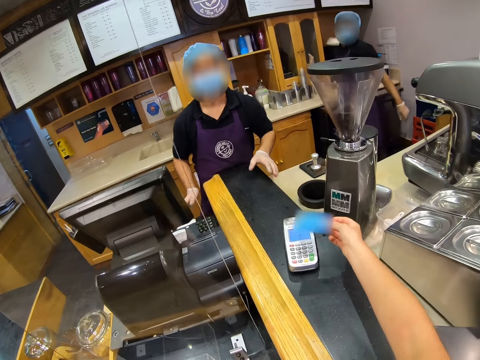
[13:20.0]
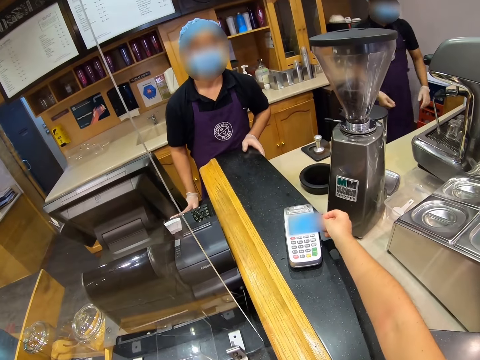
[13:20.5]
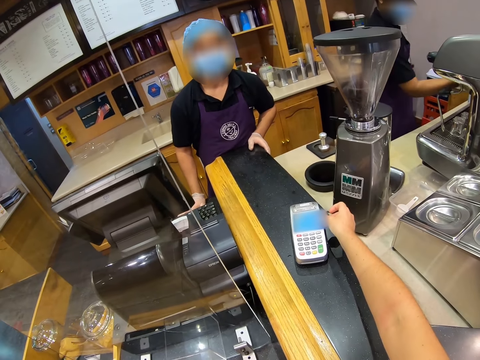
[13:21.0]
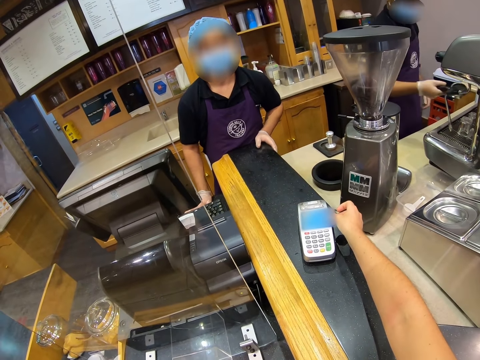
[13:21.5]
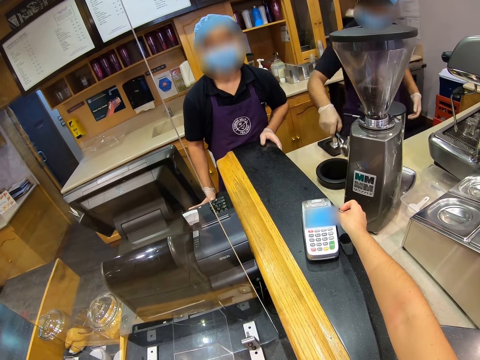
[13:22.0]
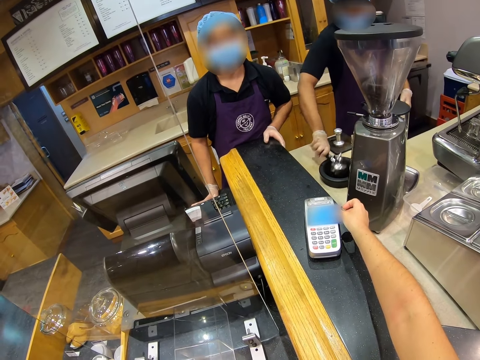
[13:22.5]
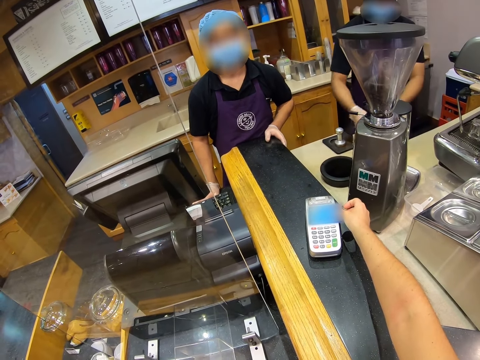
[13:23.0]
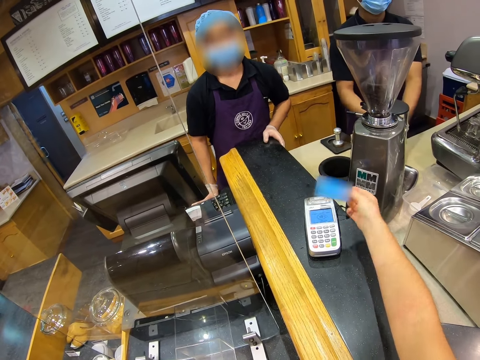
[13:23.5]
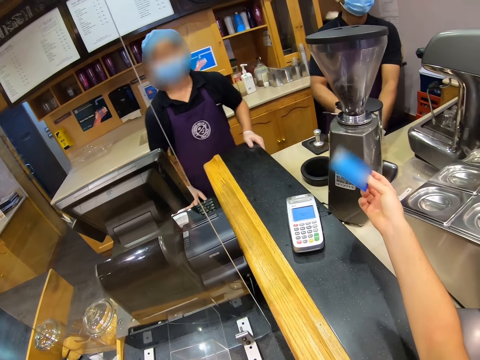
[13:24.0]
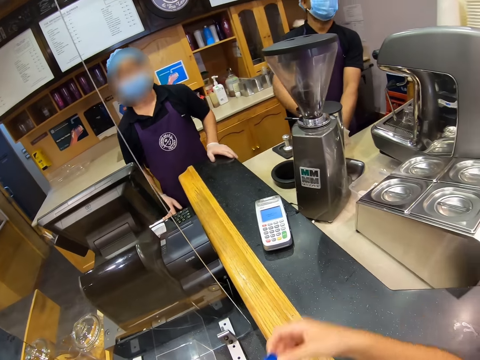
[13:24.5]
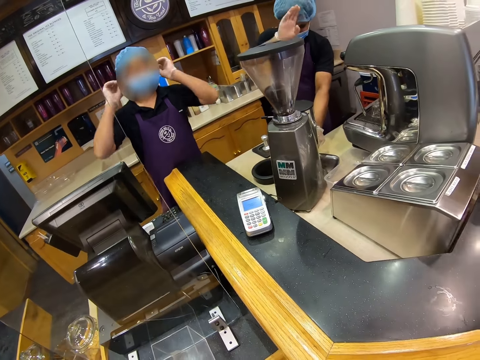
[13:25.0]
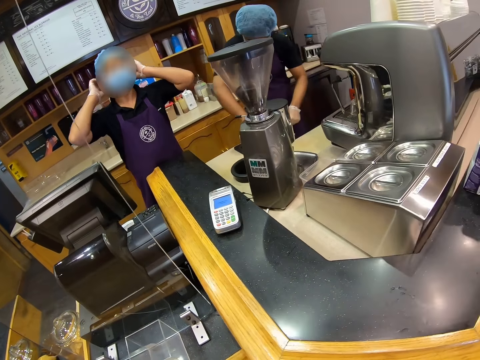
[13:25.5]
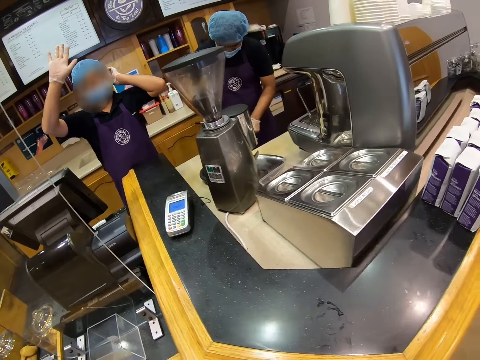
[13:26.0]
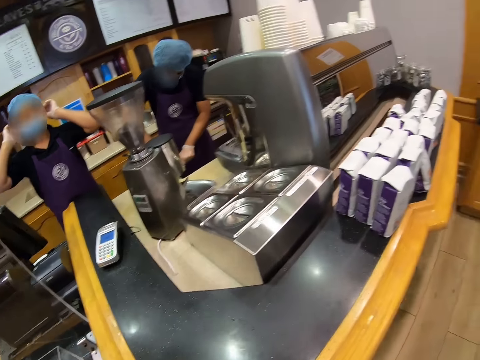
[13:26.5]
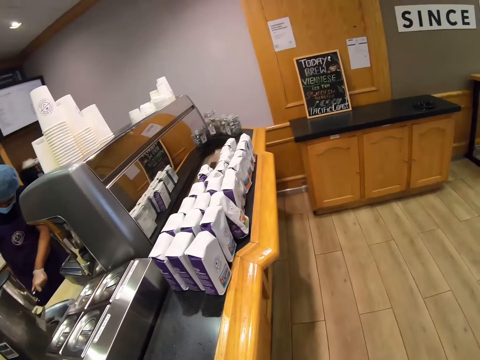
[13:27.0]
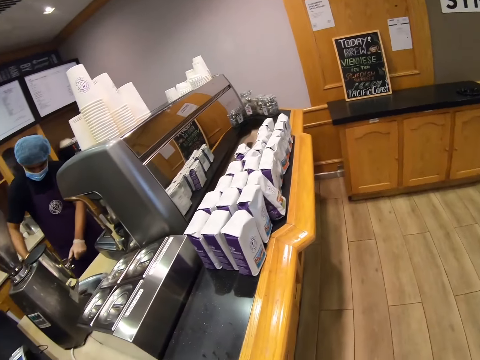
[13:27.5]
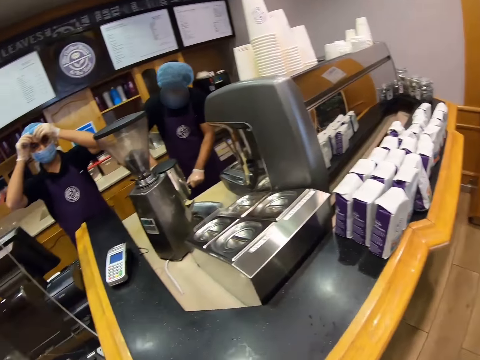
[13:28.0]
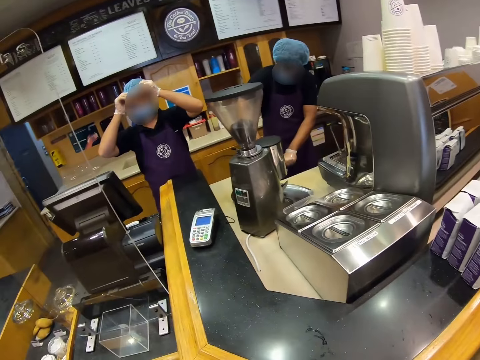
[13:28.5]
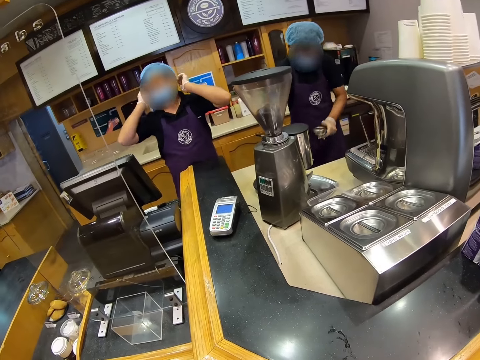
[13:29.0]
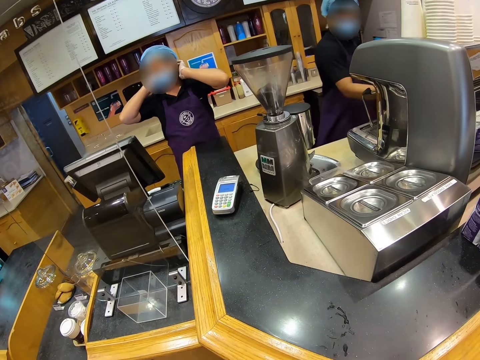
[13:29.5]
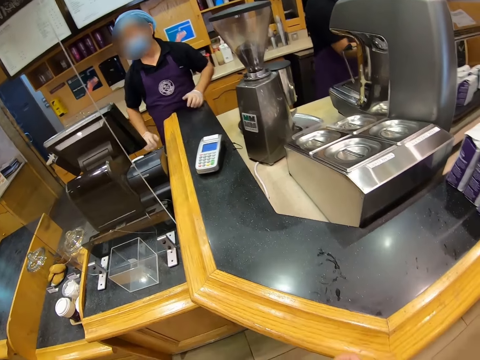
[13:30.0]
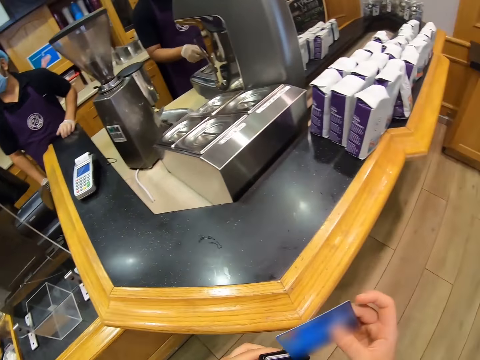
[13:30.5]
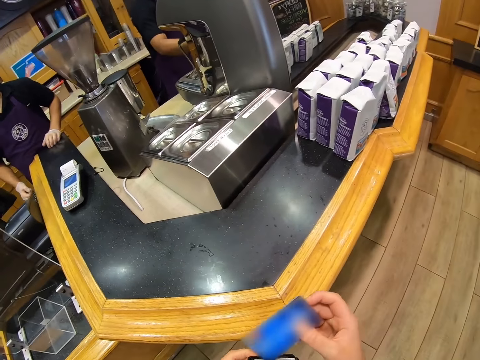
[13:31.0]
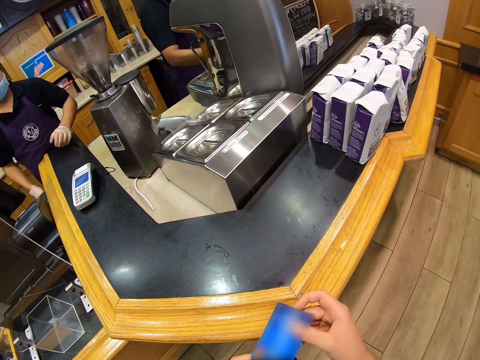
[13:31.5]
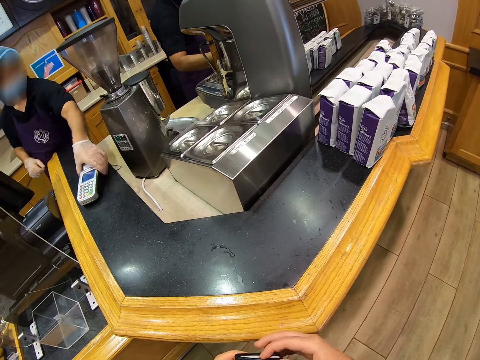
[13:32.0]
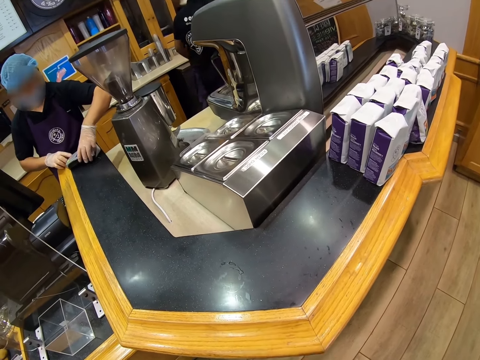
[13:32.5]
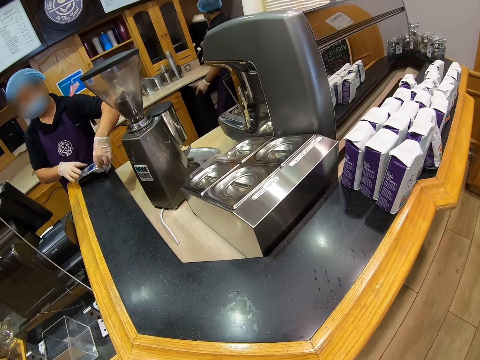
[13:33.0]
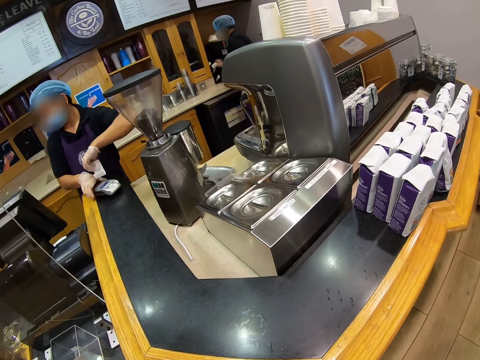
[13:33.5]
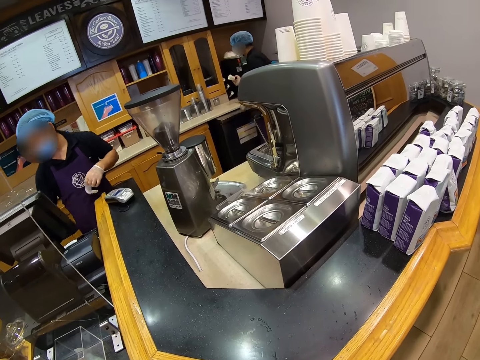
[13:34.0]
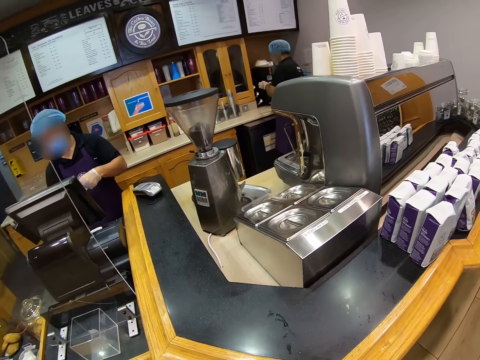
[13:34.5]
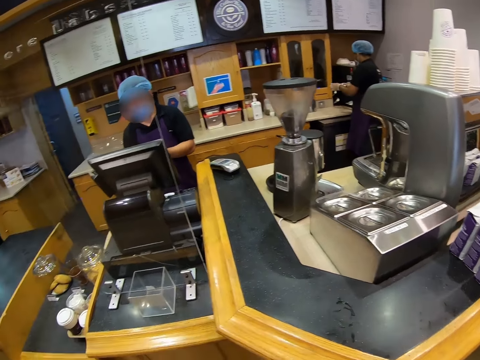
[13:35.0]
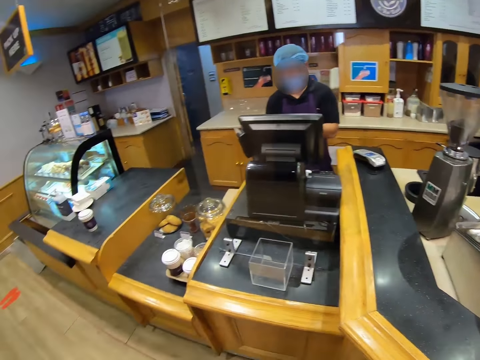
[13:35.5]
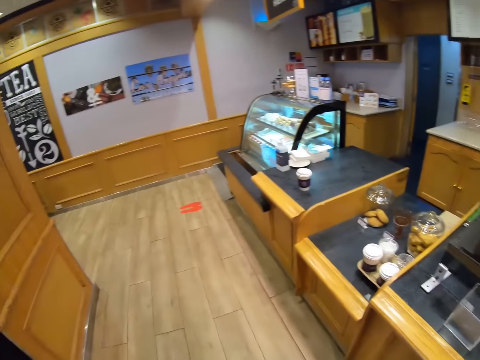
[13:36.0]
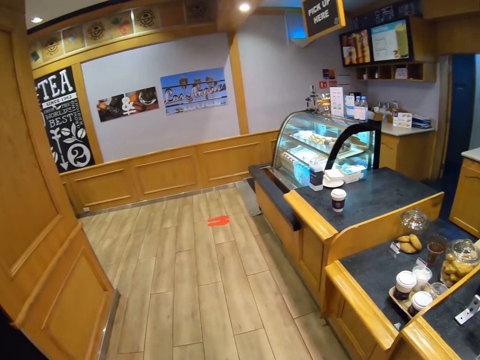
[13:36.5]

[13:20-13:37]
The worker closes the cupboard. The camera wearer moves his credit card towards the portable credit card machine. He swipes the credit card and places his credit card on the machine. The worker puts coffee beans in a portafilter and pours coffee beans in a container. The camera wearer removes the credit card from the portable credit card machine. He looks around. The worker waves at the camera wearer. The cashier adjusts his cap. The worker works behind the counter. The cashier waves at the camera wearer. The worker holds the portafilter. The camera wearer puts the credit card in the wallet. The cashier moves back the portable credit card machine, presses the portable credit card machine and rips the receipt off the portable credit card machine. The cashier looks at the computer. The camera wearer looks around. The worker works behind the counter.

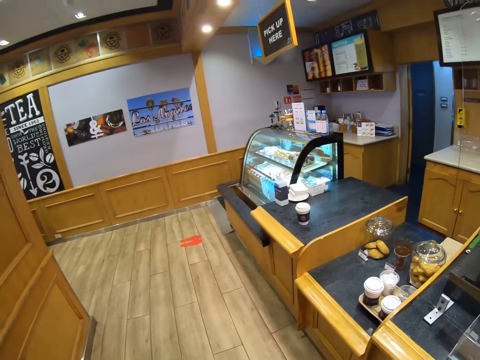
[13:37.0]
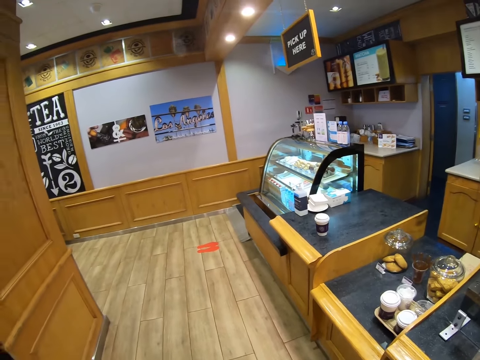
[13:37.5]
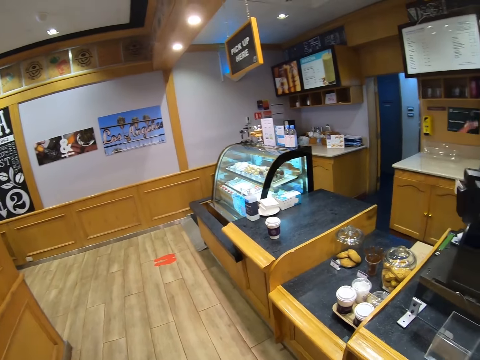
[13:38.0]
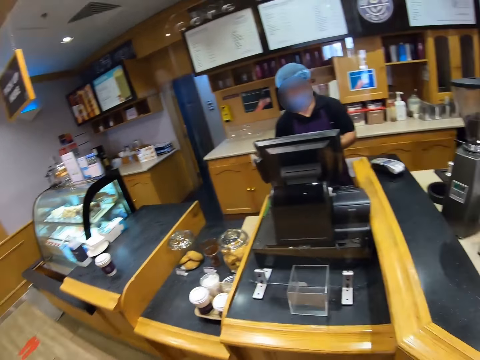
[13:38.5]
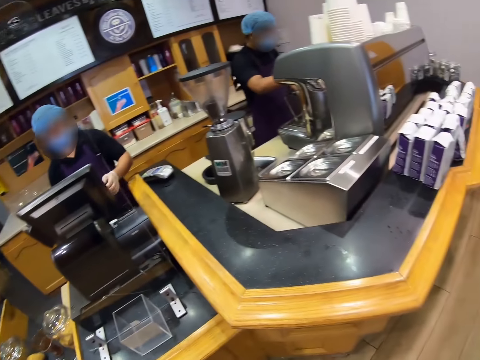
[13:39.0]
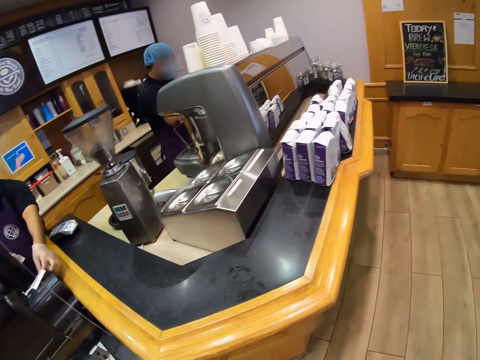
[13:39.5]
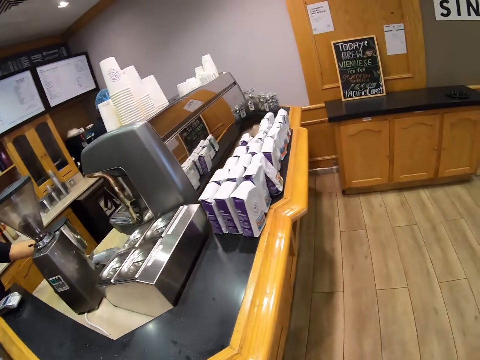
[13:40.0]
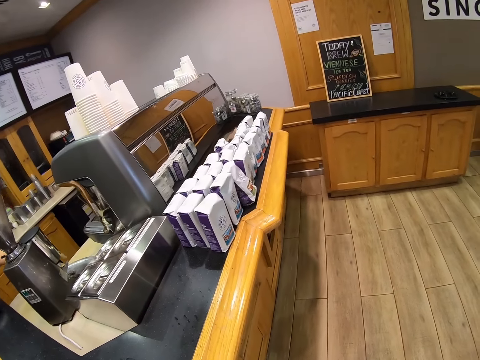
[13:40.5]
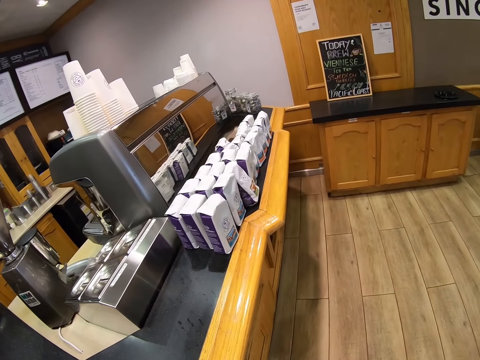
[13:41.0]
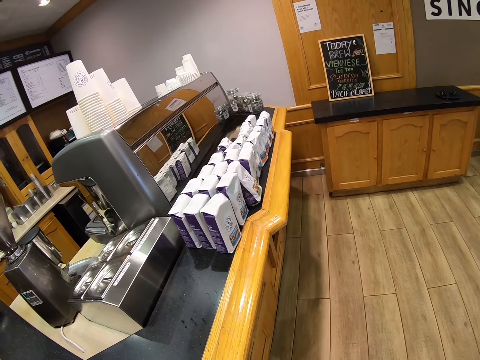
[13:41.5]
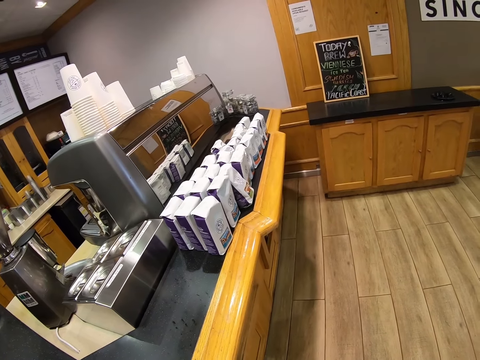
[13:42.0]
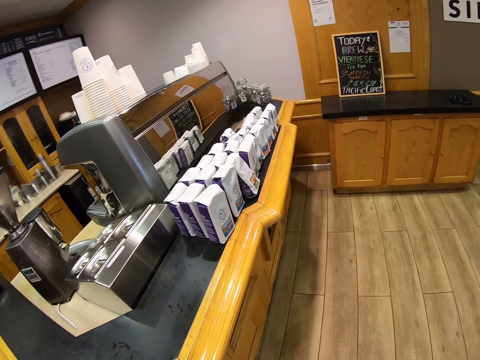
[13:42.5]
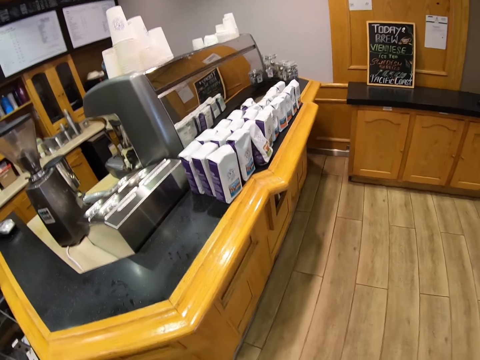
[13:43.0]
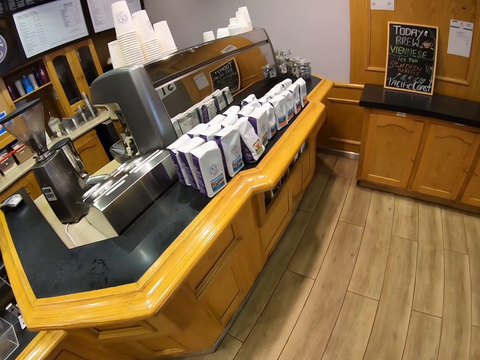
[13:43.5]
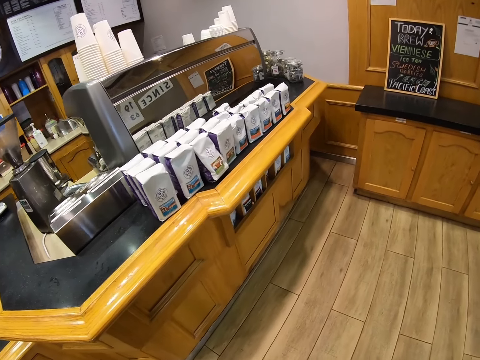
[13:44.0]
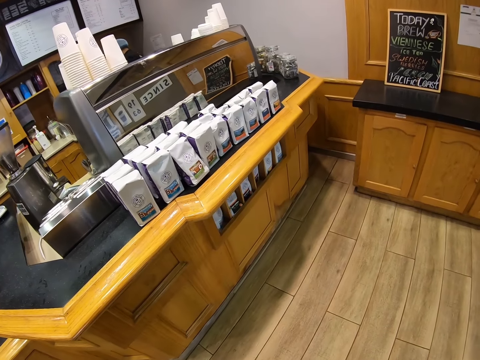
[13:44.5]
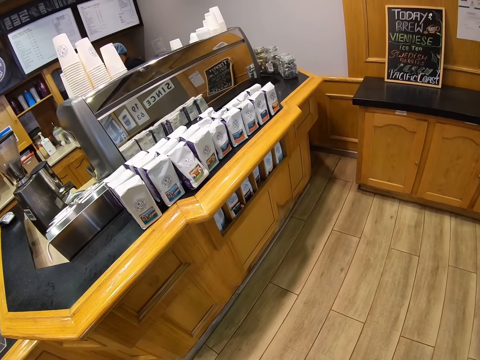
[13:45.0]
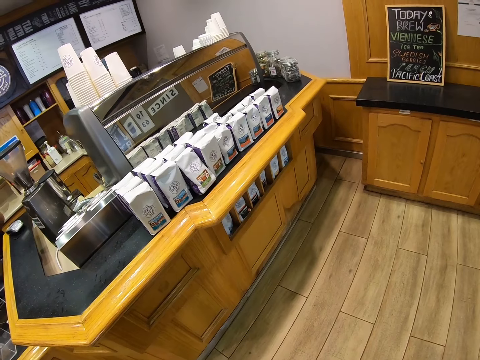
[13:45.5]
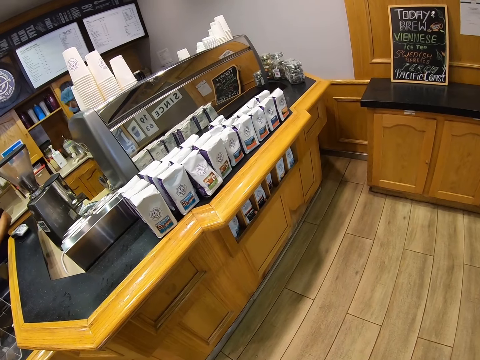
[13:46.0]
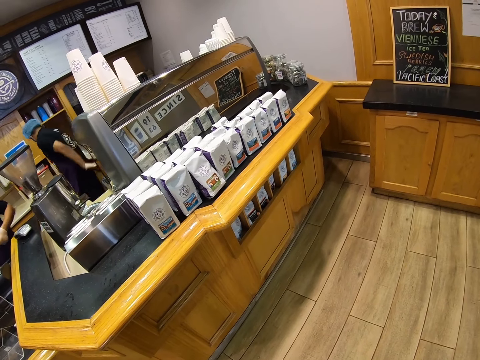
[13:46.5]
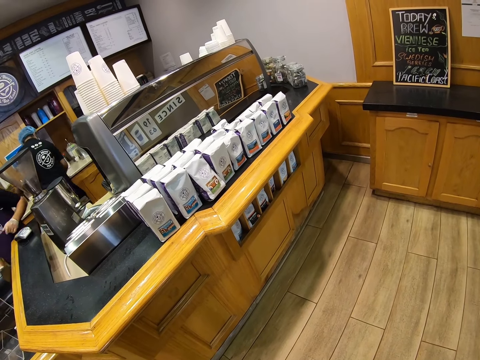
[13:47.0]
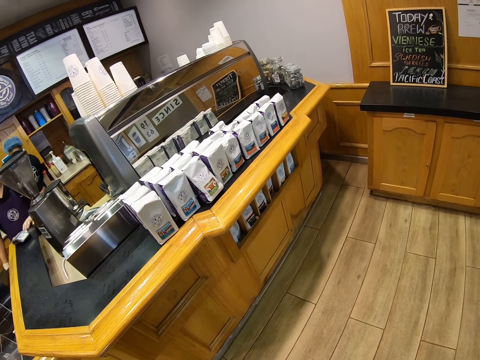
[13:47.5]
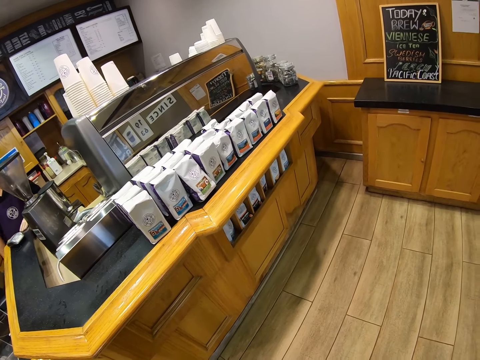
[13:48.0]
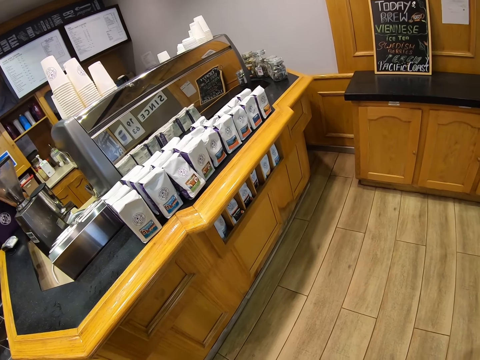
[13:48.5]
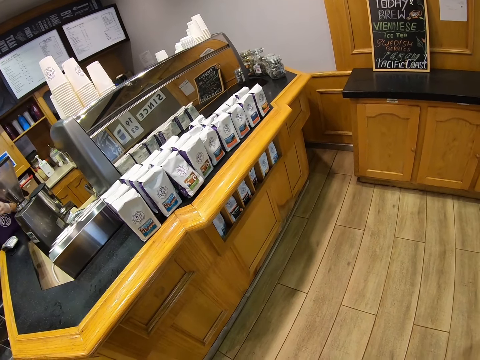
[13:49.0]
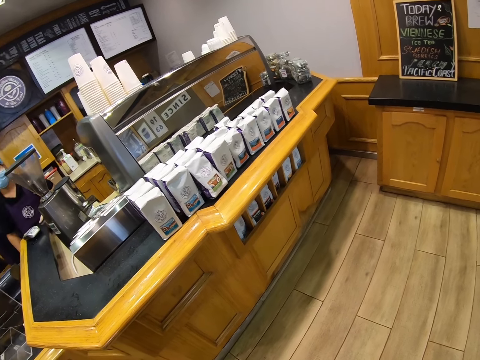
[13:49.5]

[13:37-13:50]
The camera wearer picks up the receipt. They drop the paper. They look around. A person works on the side of the counter. The camera wearer looks around. They look at something.
